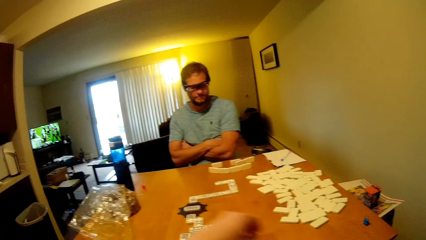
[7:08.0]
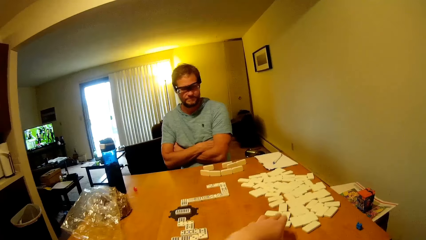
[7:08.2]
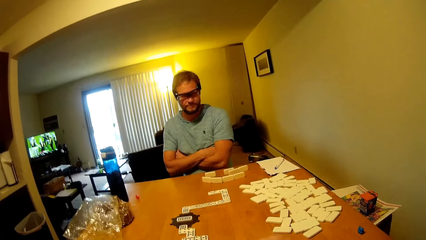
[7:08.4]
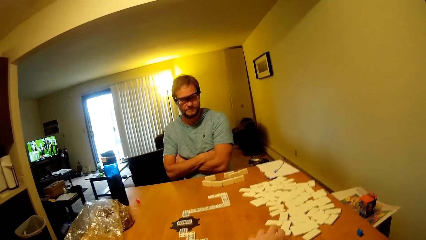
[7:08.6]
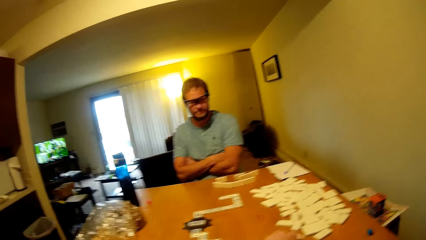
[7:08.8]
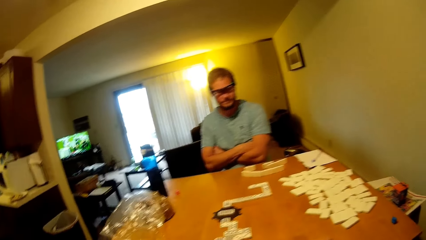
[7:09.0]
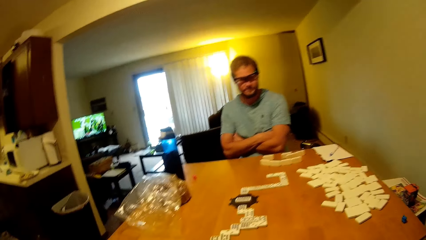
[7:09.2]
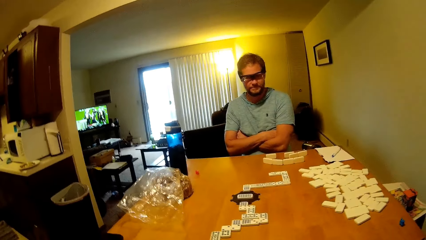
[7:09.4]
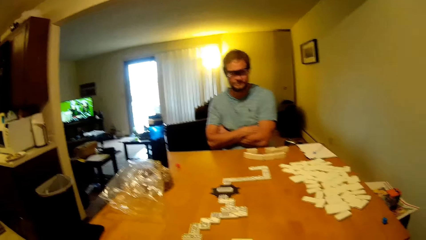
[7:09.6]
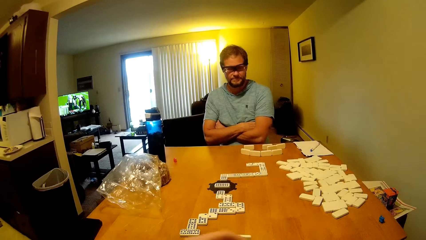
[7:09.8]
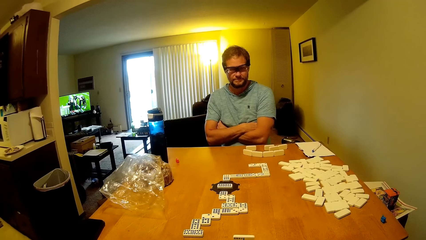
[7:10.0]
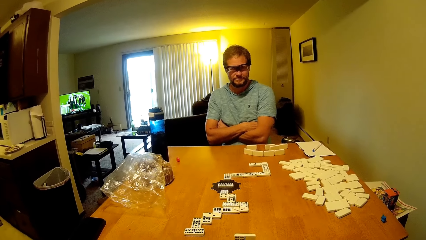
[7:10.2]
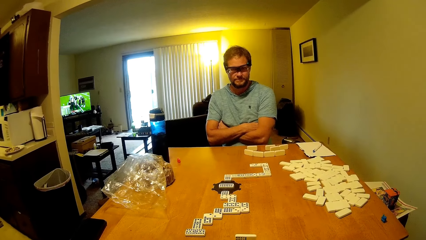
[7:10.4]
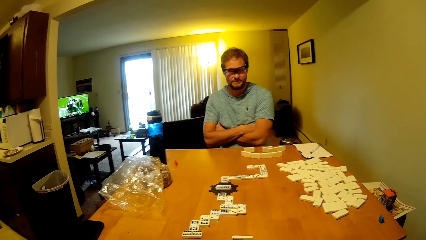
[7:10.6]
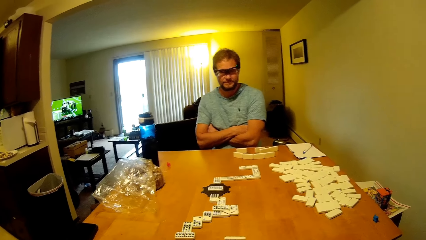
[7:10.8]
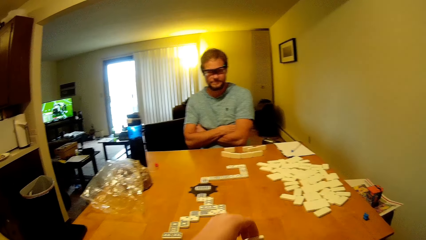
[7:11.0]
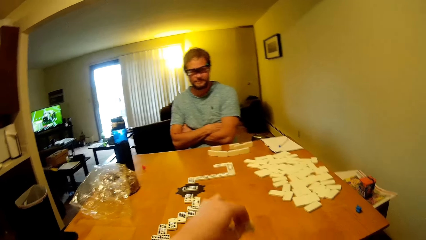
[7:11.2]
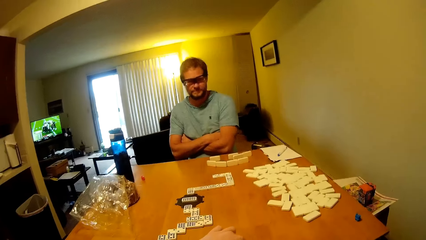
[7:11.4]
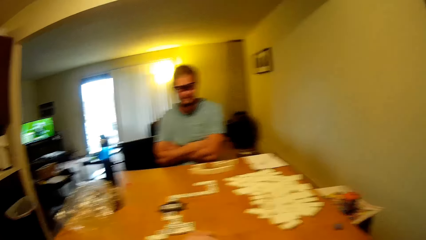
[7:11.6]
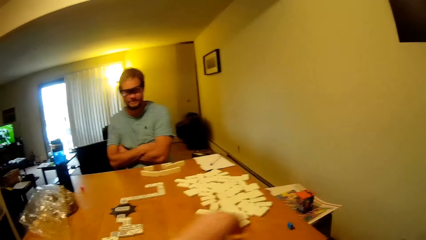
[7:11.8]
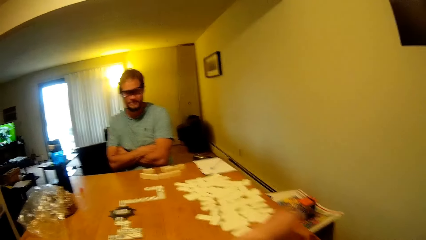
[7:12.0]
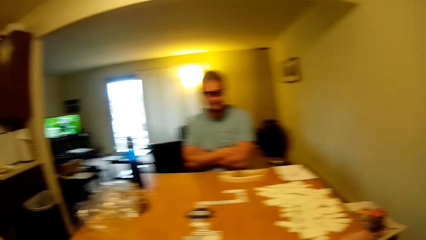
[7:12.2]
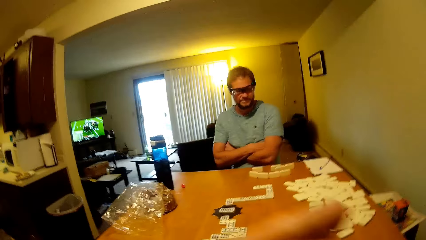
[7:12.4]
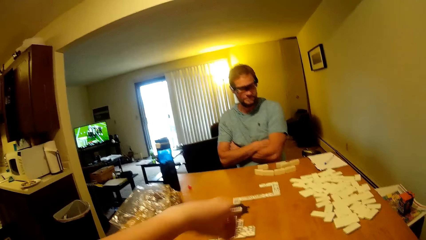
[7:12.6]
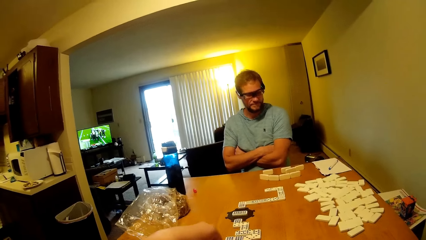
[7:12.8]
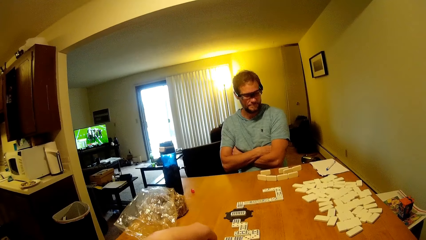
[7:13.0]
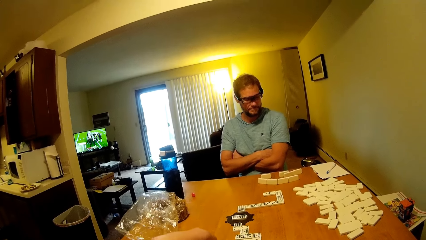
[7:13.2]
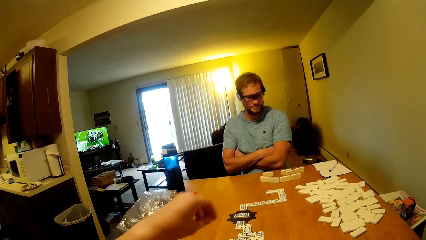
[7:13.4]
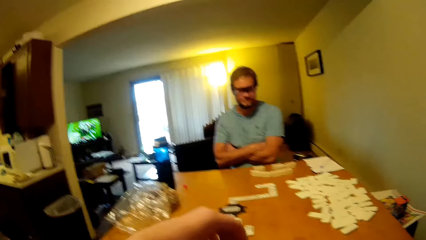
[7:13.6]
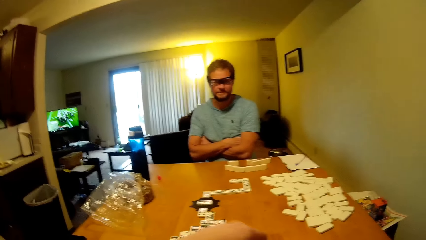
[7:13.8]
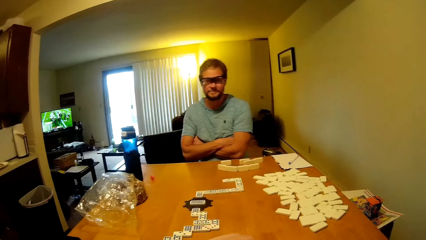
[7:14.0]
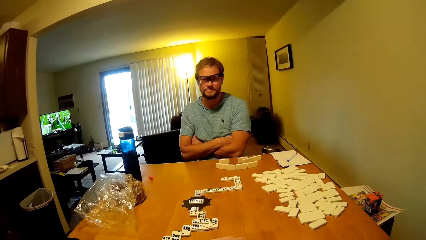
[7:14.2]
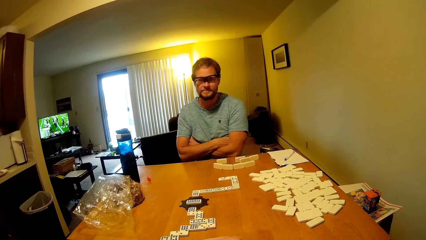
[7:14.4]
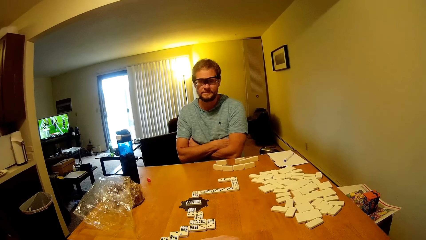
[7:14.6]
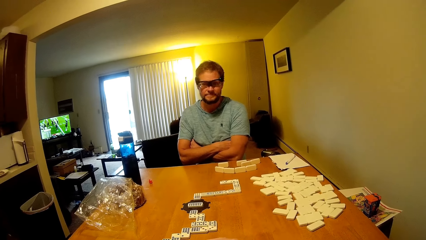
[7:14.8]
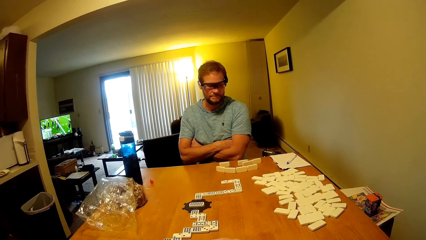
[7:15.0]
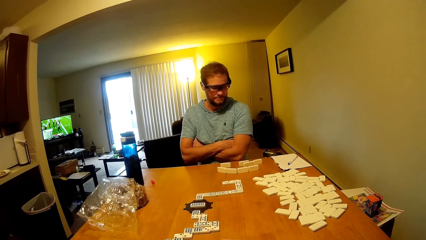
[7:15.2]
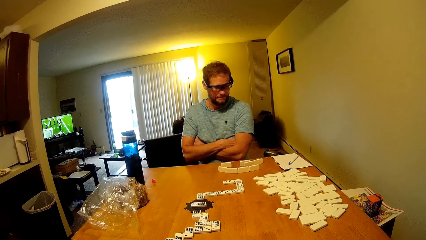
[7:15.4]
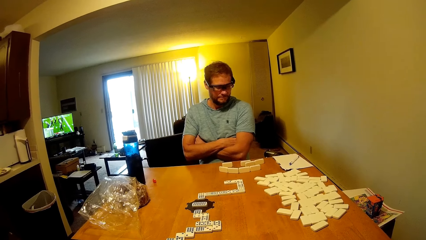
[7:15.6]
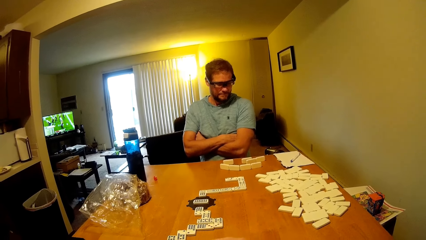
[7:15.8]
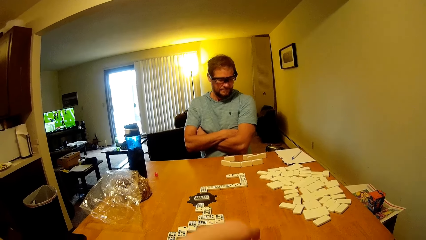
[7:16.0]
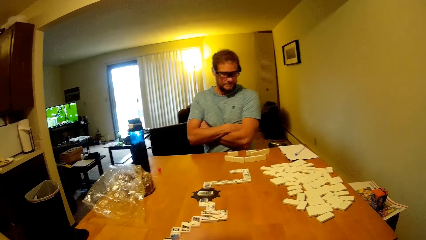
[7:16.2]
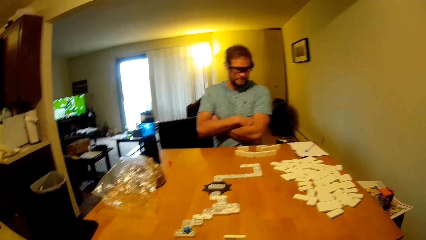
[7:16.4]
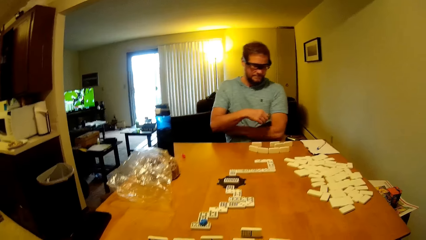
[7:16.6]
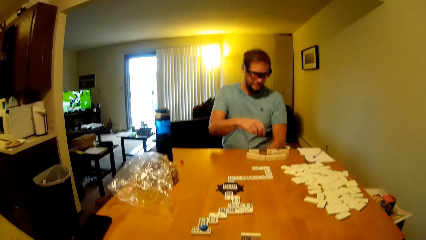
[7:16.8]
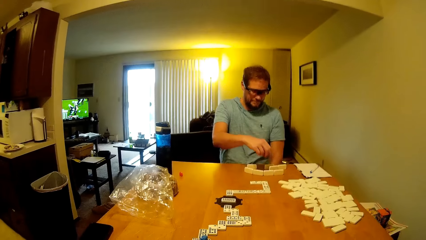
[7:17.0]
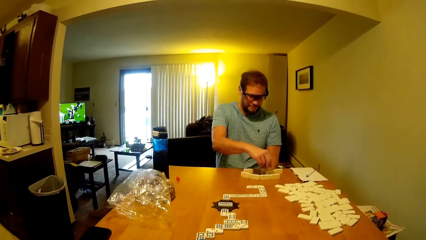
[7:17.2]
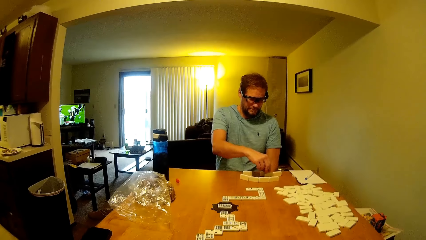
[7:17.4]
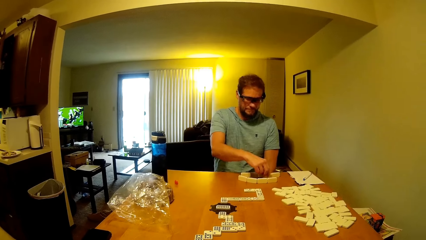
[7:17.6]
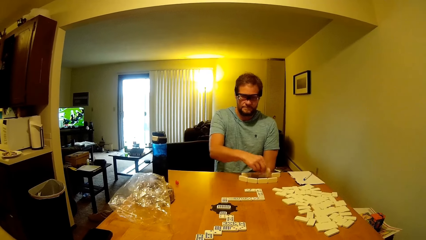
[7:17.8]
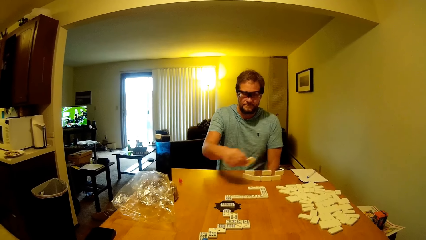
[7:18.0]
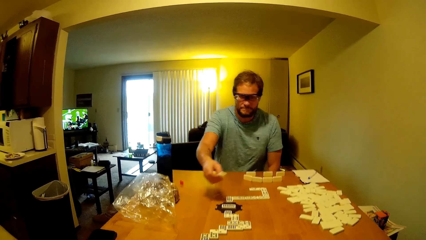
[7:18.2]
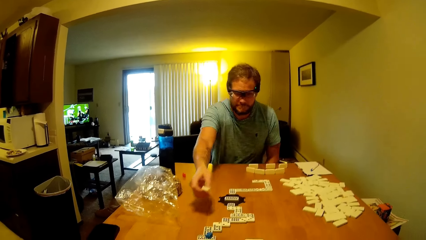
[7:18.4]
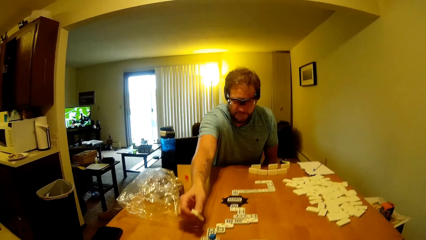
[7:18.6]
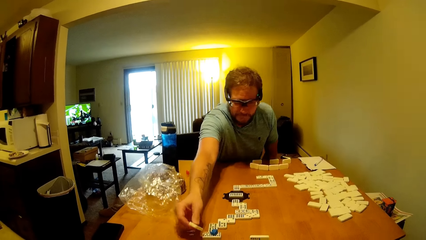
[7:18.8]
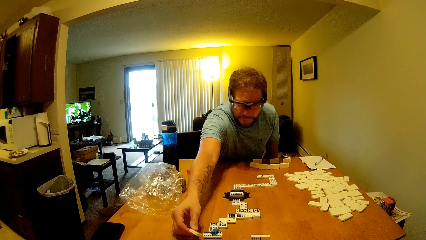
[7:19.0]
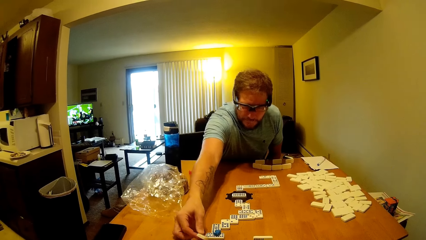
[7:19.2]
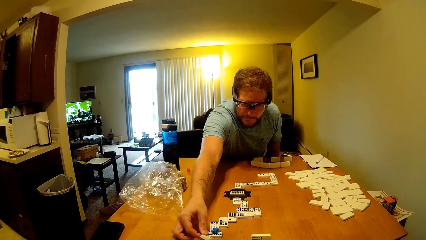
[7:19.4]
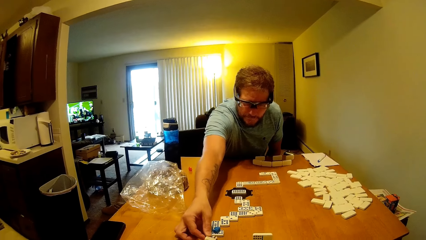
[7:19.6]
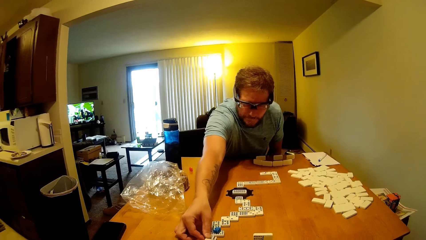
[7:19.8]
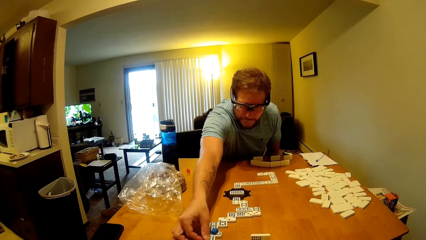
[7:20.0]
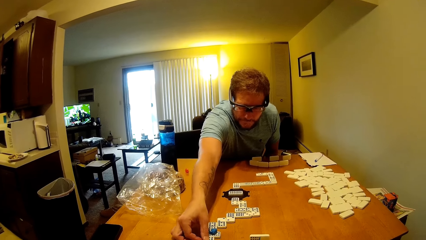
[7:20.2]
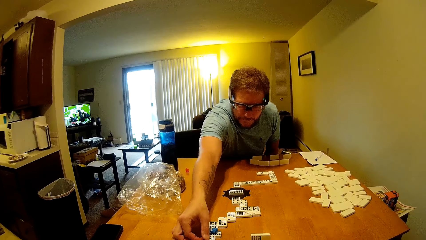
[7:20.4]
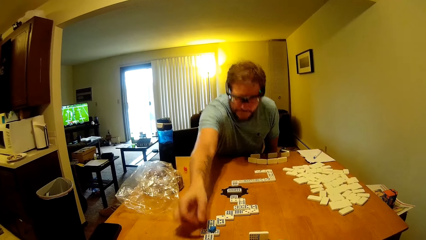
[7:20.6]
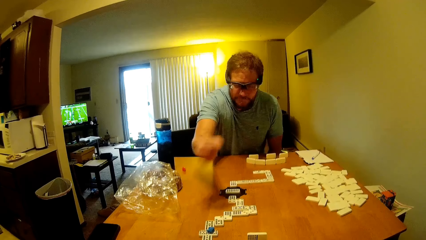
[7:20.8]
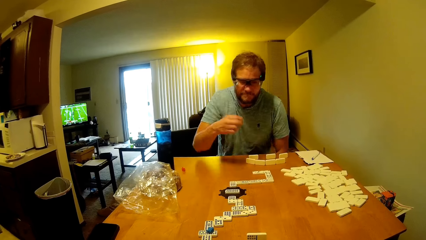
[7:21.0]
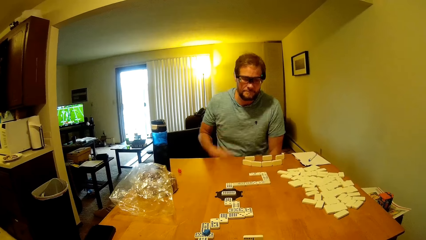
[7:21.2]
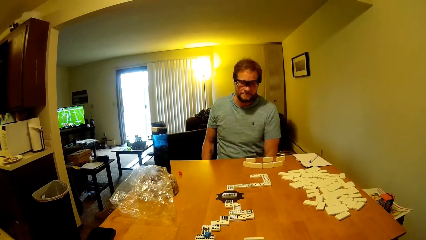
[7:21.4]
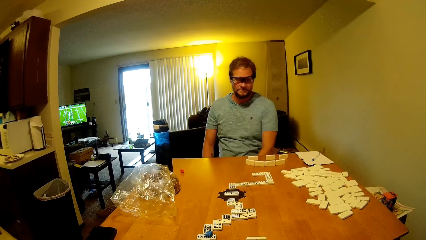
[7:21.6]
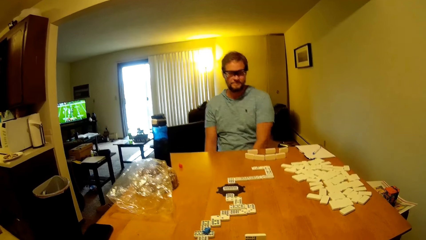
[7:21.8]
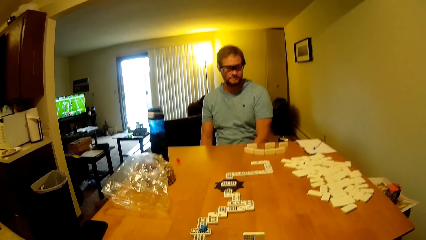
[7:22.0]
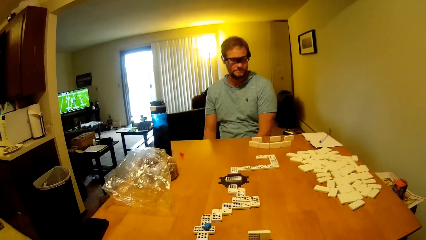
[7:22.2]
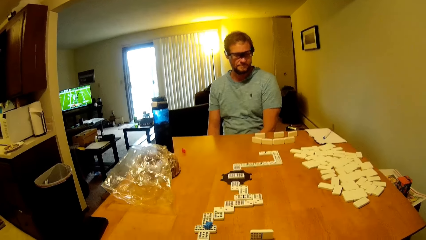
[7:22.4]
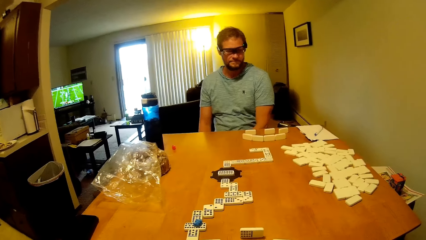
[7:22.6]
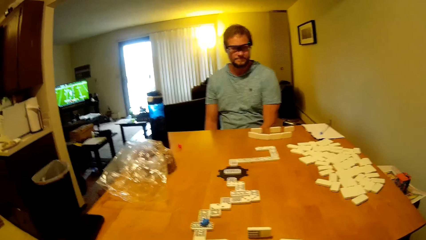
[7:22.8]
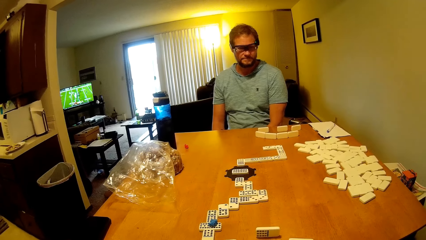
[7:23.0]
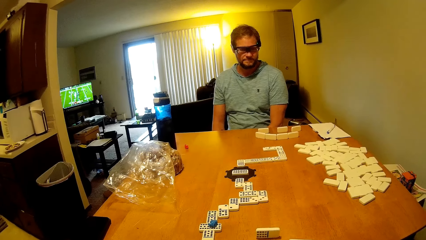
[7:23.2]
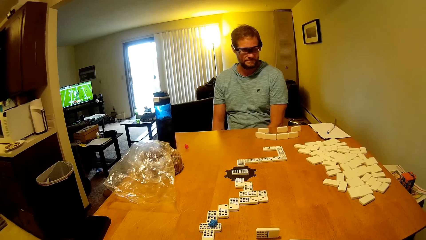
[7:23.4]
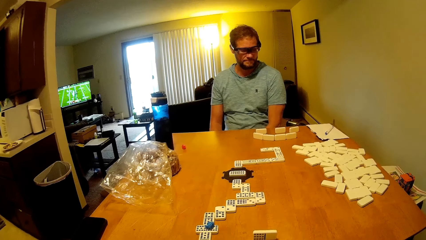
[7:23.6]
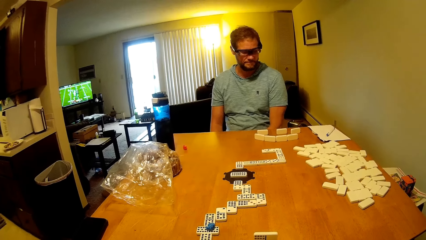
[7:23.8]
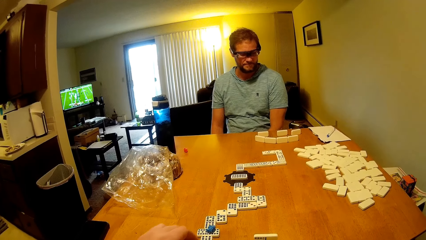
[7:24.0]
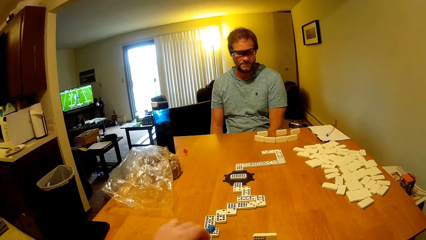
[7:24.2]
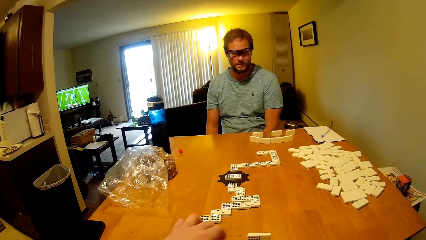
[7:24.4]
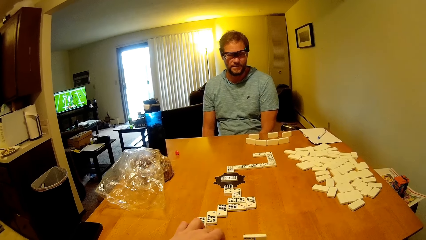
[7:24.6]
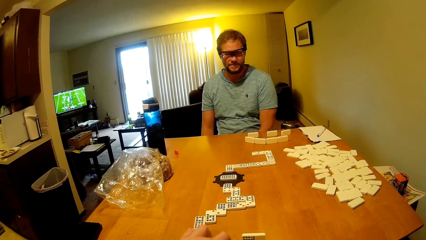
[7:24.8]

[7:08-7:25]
The camera wearer picks up the domino on the table. A man looks at the dominoes game. The man looks at the dominoes game again. The camera wearer puts the domino on the table. The man looks at the dominoes game. The camera wearer picks up the domino on the table. The man looks at the dominoes game. The camera wearer puts the domino on the table and looks at the dominoes game. The man picks up the domino on the table. The camera wearer looks at the dominoes game. The man puts the domino on the table and looks at the dominoes game.
